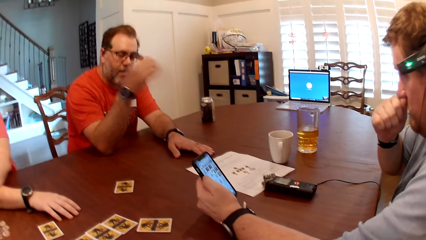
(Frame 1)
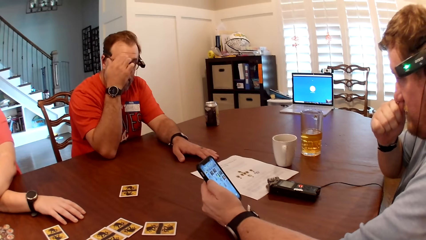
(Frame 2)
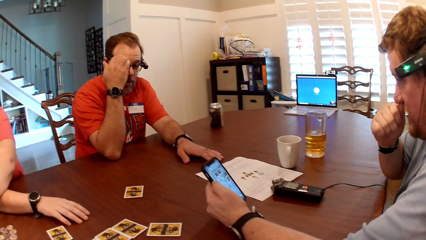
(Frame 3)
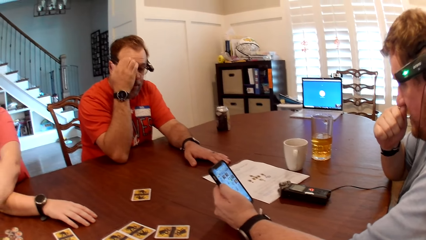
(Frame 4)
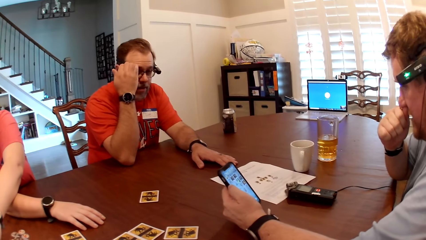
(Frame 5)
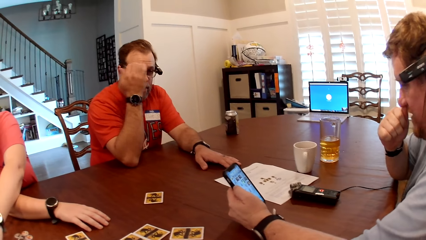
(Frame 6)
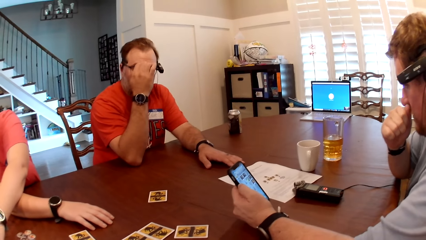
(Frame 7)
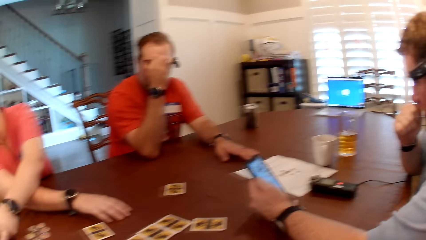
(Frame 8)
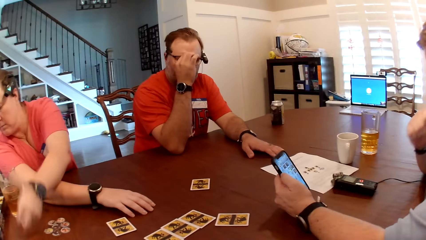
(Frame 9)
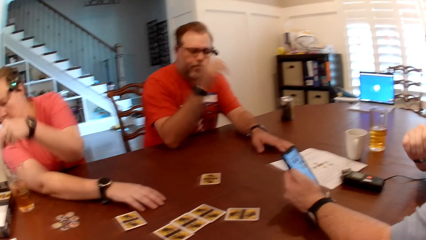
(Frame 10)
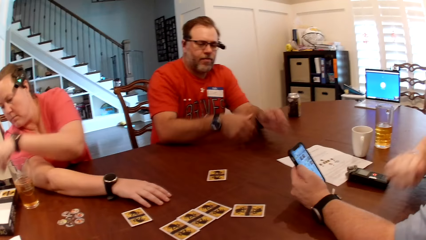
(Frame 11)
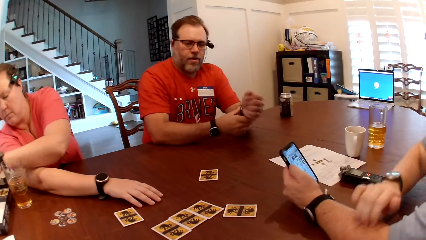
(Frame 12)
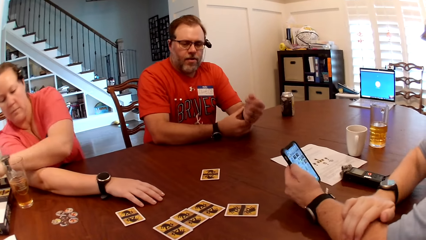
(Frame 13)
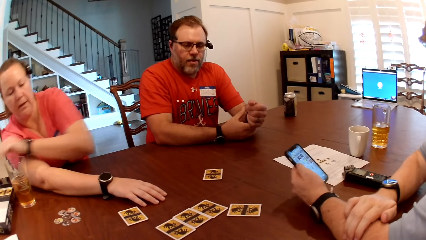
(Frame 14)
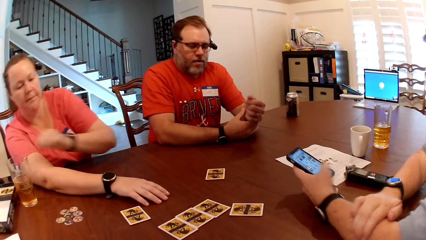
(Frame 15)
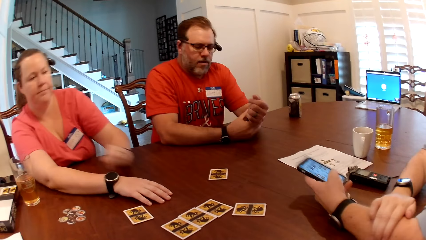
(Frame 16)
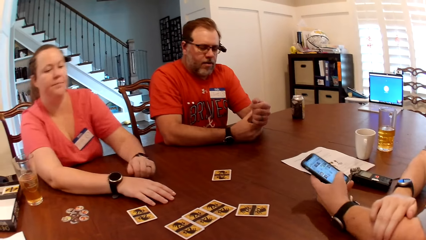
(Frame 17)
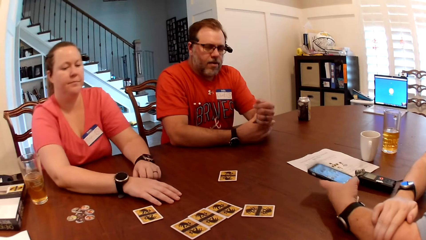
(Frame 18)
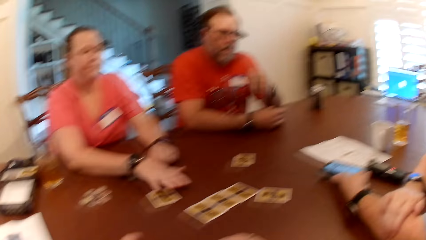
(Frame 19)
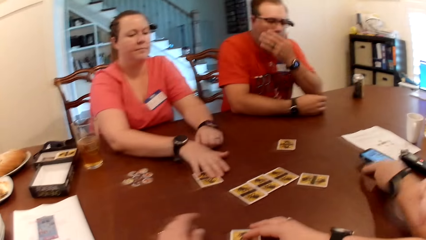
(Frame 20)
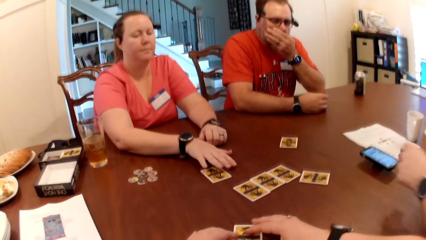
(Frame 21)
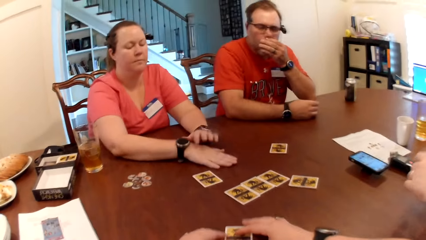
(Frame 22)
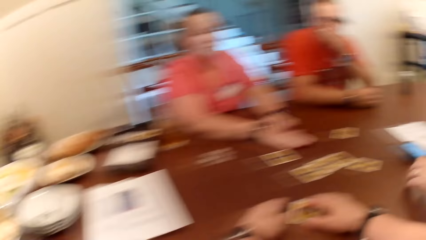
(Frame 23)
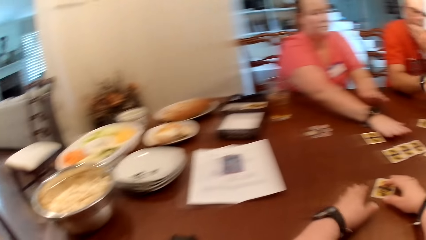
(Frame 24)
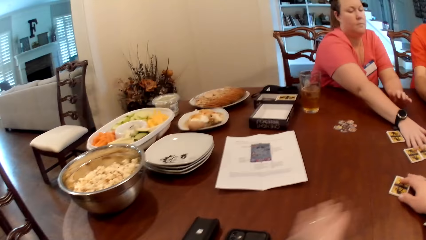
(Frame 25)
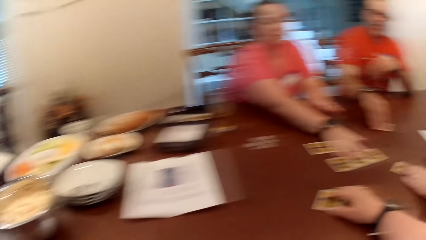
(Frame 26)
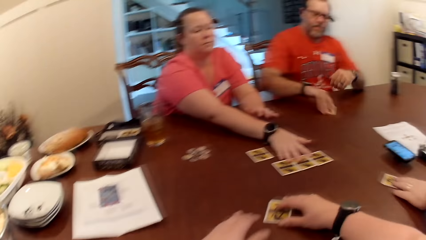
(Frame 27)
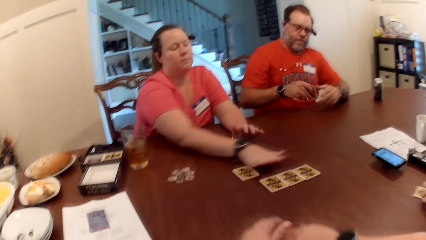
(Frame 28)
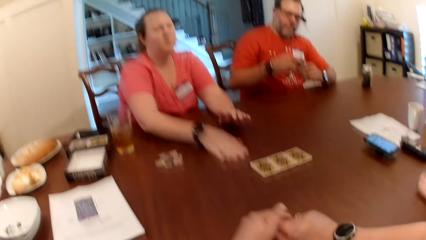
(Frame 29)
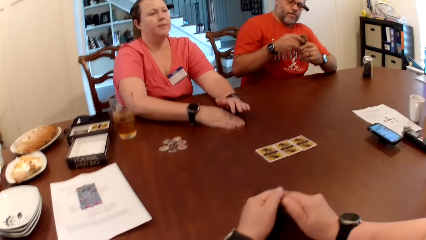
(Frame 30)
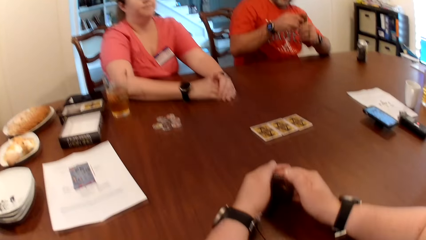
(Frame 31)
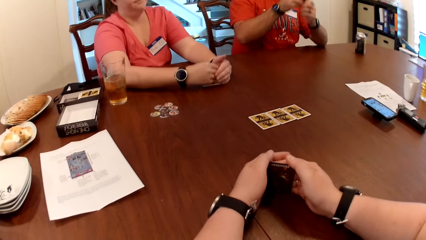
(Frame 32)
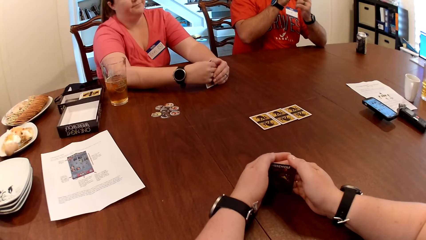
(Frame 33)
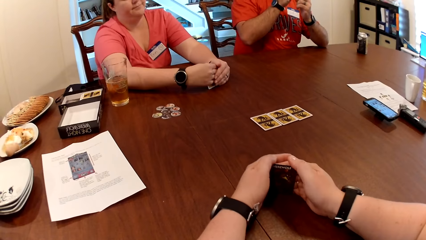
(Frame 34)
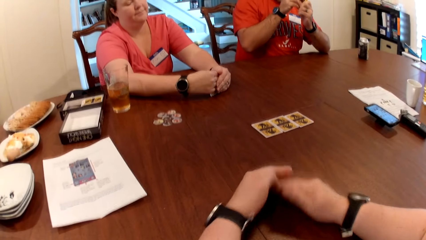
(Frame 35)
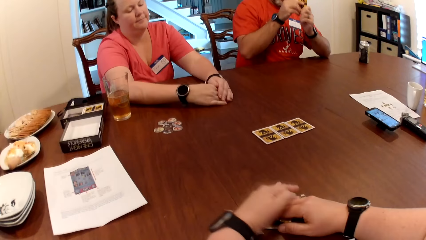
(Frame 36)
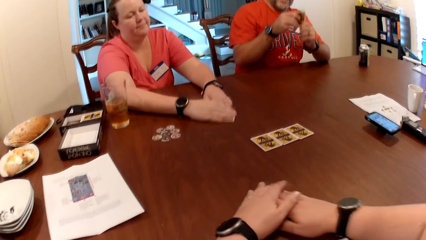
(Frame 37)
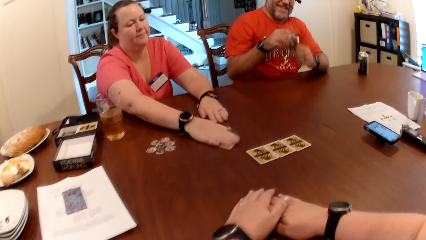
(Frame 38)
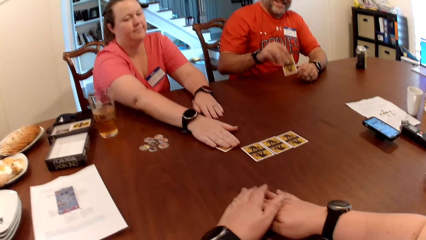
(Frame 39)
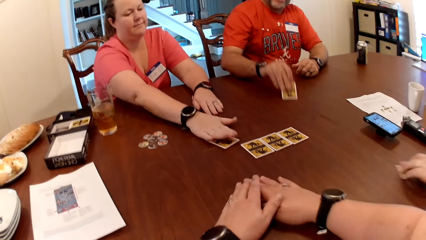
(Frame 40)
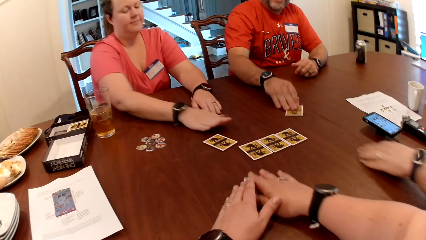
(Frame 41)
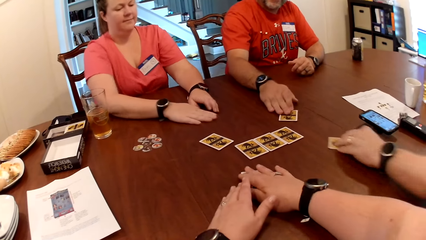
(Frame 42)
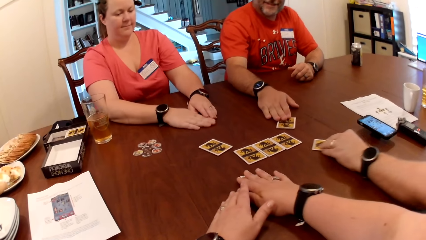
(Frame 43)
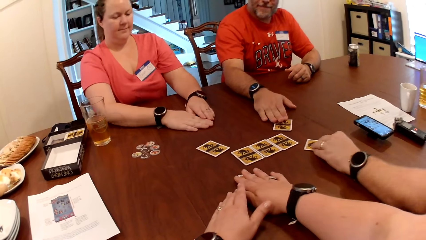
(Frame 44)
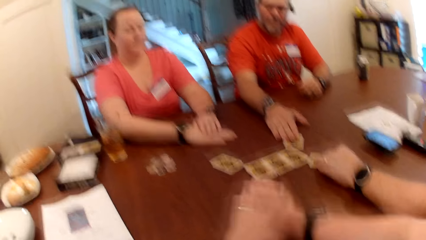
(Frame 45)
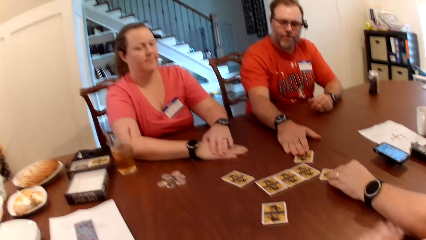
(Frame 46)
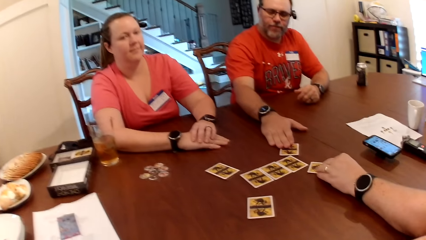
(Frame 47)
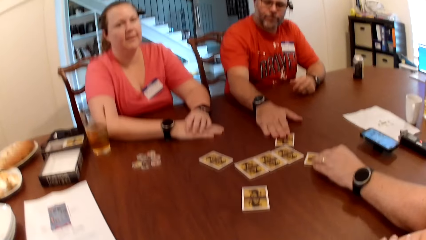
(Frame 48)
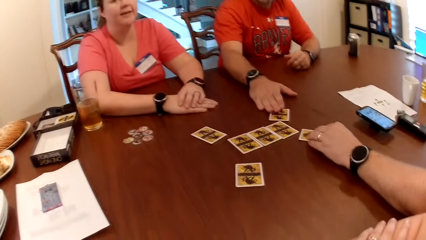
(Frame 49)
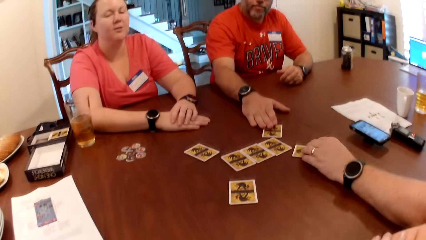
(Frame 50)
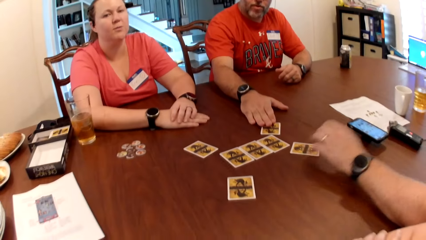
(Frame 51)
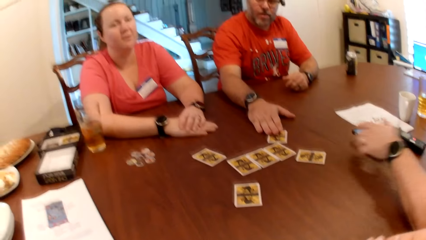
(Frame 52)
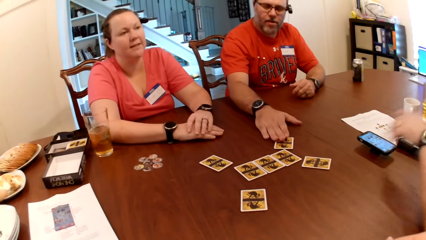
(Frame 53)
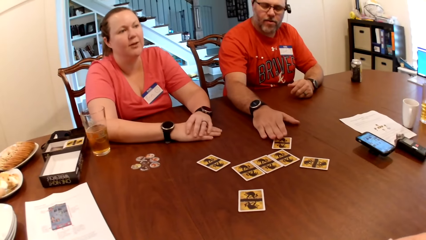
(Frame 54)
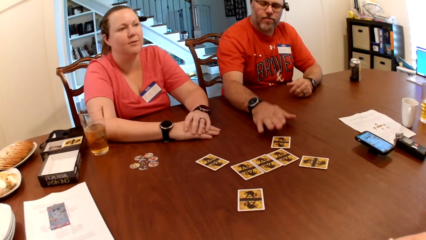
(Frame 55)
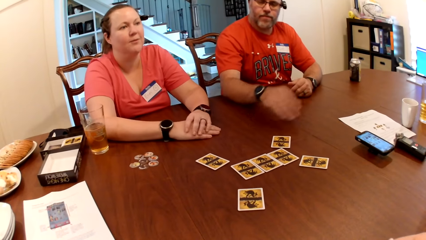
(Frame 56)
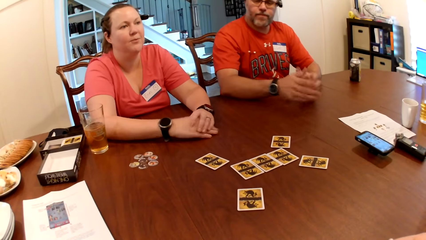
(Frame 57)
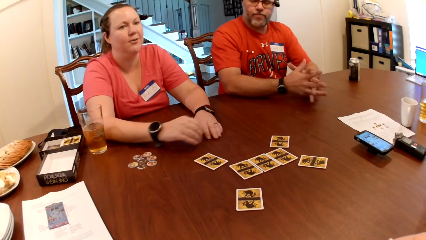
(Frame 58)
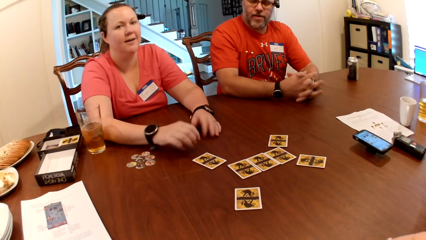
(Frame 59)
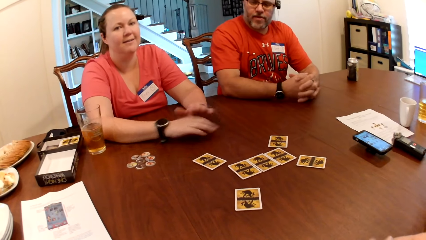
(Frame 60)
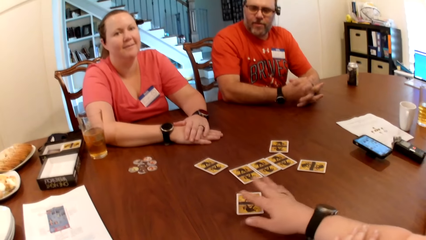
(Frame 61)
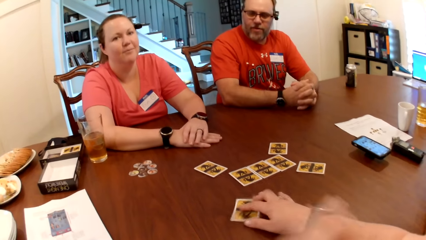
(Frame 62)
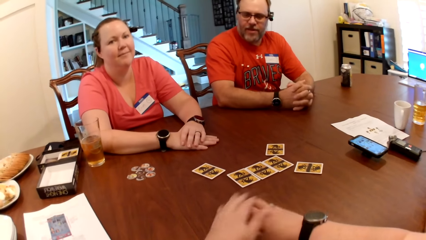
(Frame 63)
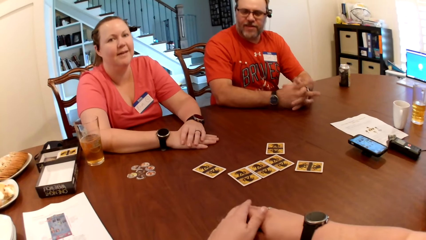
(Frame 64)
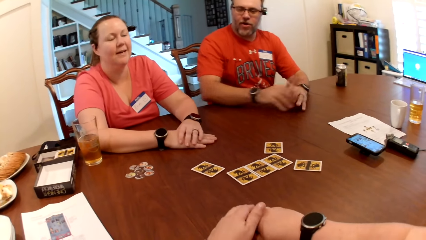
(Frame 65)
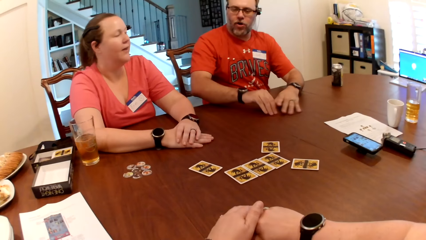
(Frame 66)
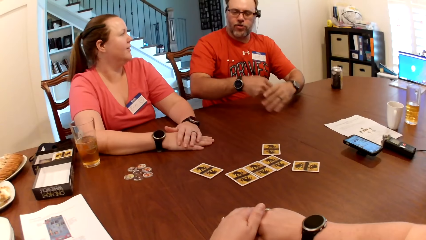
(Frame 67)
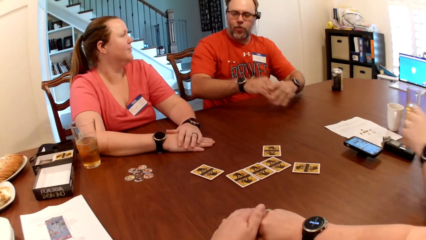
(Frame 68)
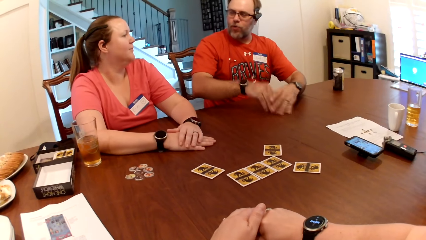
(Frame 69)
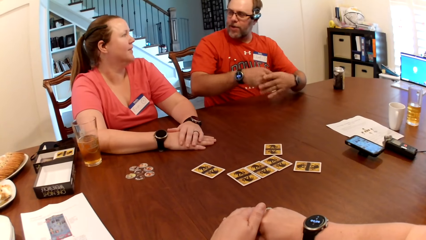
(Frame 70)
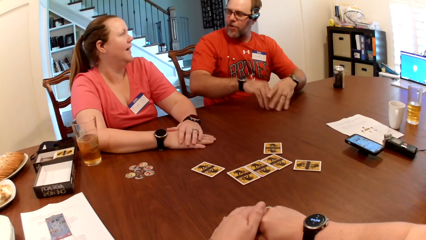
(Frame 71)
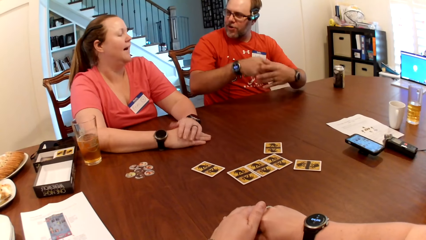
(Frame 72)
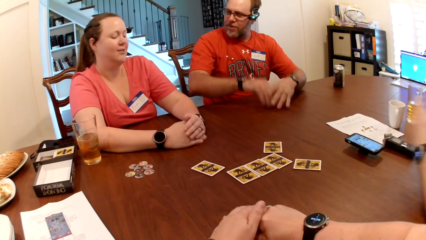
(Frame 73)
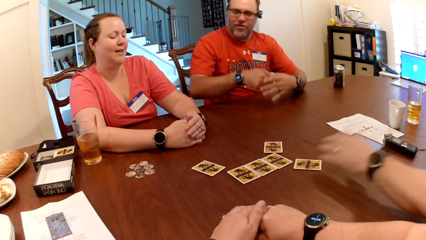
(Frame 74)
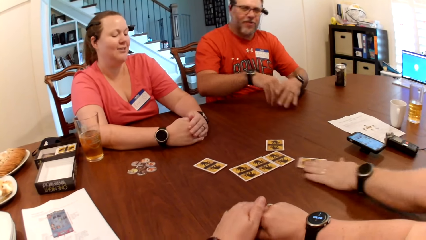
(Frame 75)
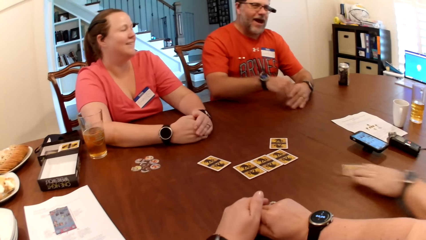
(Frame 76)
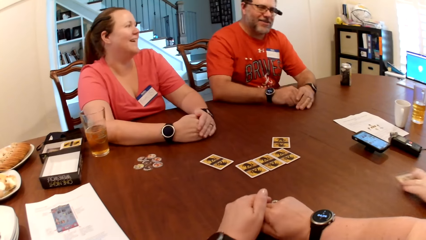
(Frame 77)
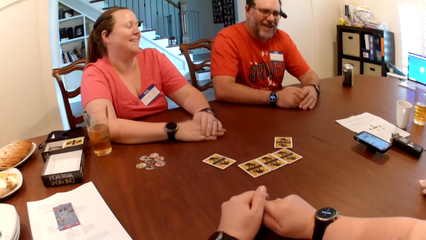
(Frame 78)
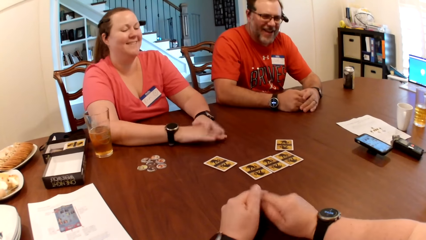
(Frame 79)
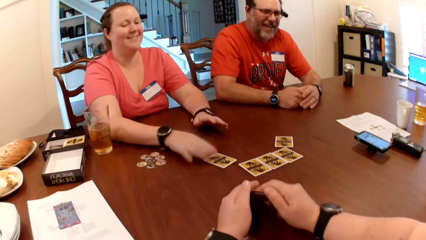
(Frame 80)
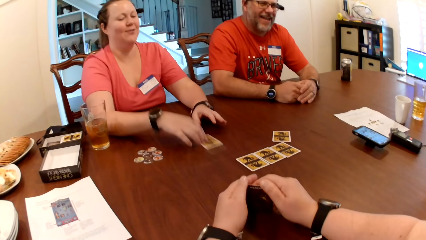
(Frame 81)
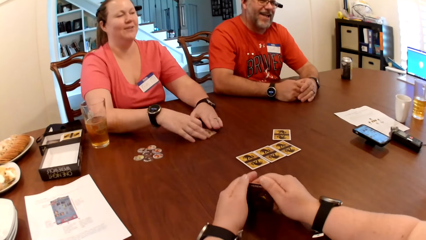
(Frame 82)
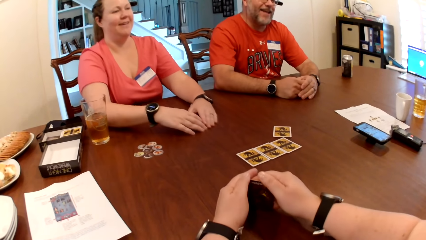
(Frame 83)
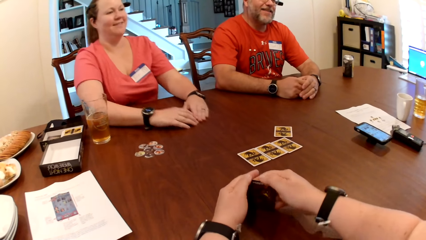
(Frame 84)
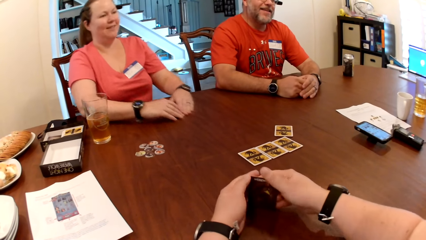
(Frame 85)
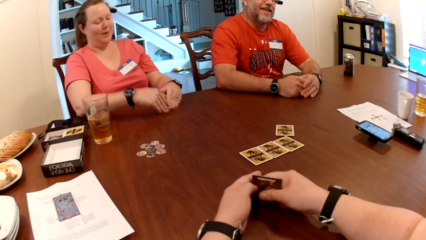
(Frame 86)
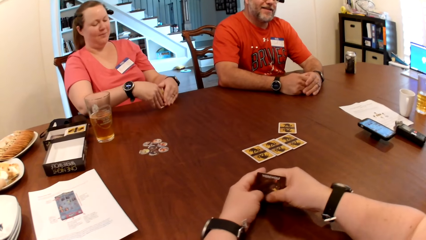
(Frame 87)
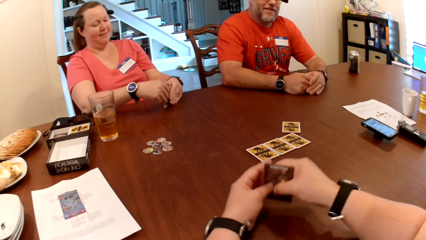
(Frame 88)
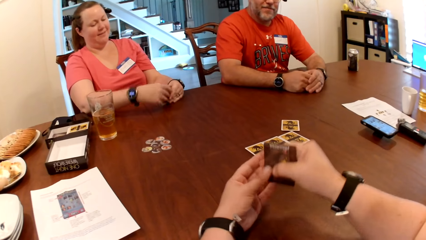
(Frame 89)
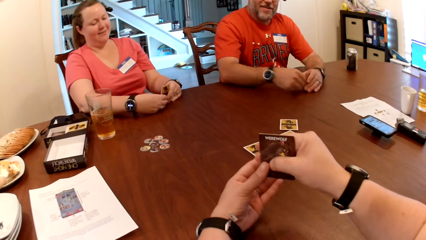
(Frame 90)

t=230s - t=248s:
The man drops the phone on the table with his left hand. The woman adjusts the card on the table with her right hand and picks the card from the table with her right hand. The man picks the card from the table with his right hand. Another man picks the card from the table with his right hand. The camera wearer picks the card from the table with her right hand and drops the card on the table with her right hand. The woman drops the card on the table with her right hand. The other man drops the card on the table with his right hand. The first man drops the card on the table with his right hand. The camera wearer adjusts the card on the table with her right hand. The first man picks the card from the table with his right hand. The woman picks the card from the table with her right hand.
